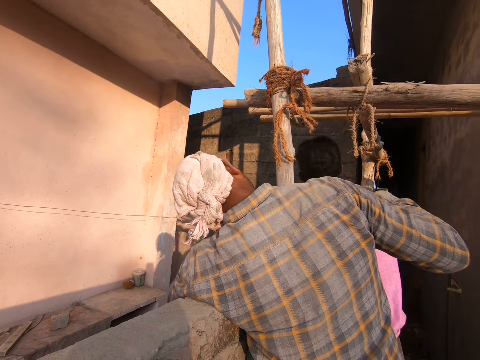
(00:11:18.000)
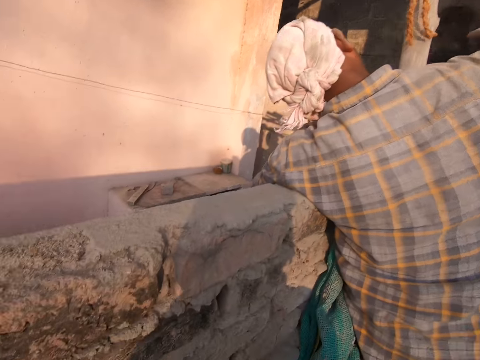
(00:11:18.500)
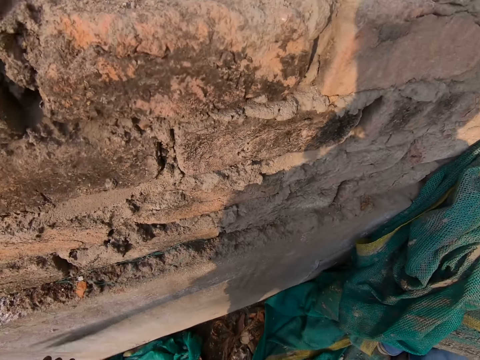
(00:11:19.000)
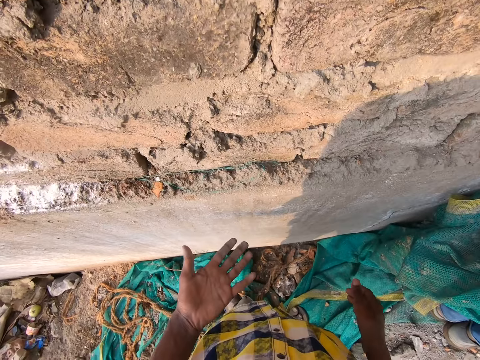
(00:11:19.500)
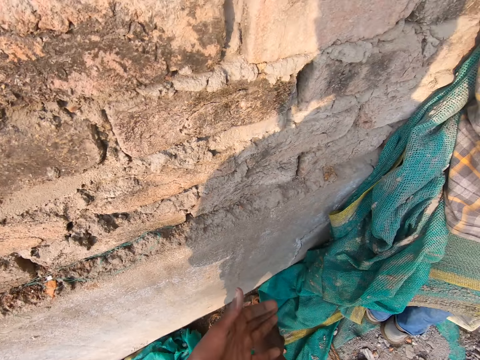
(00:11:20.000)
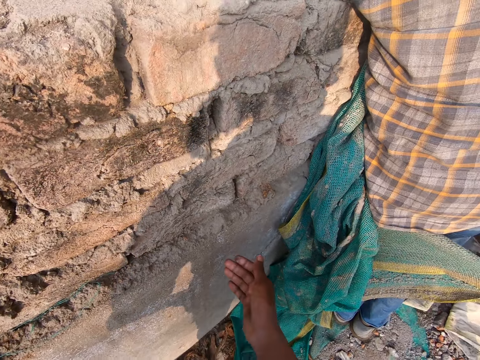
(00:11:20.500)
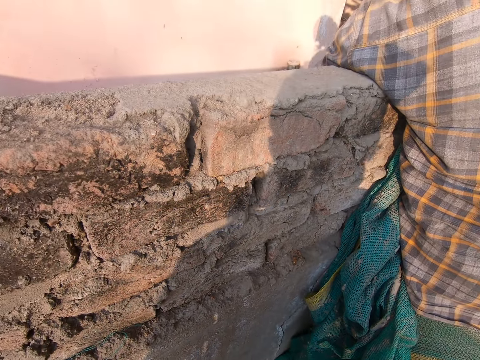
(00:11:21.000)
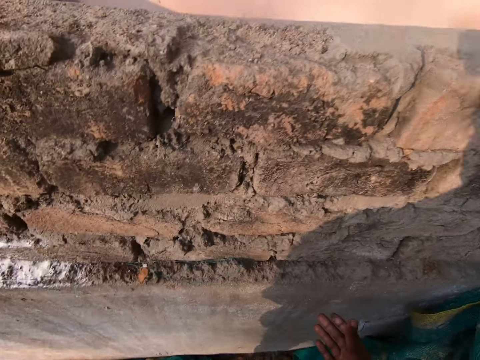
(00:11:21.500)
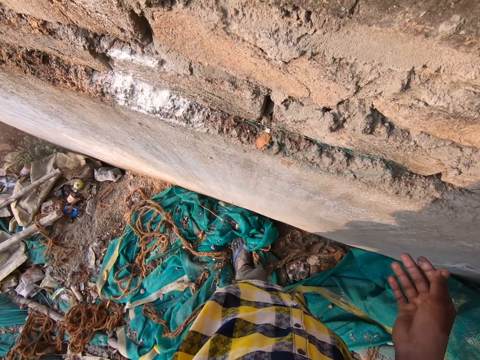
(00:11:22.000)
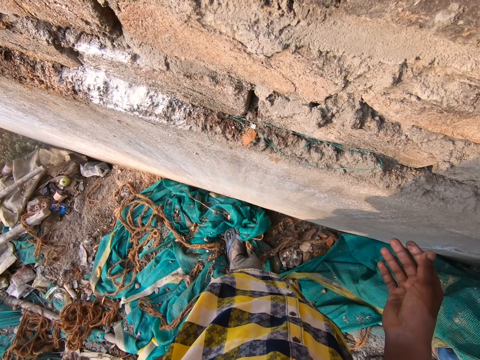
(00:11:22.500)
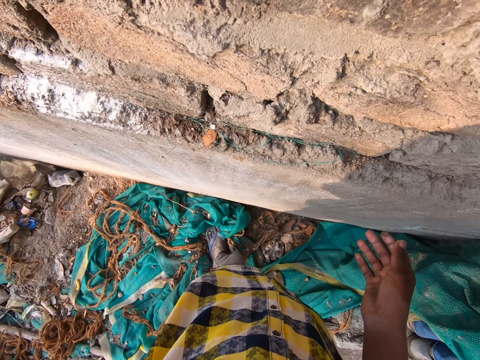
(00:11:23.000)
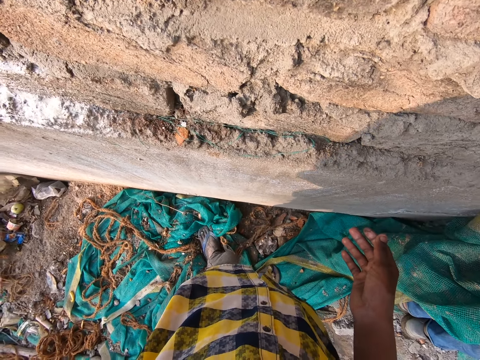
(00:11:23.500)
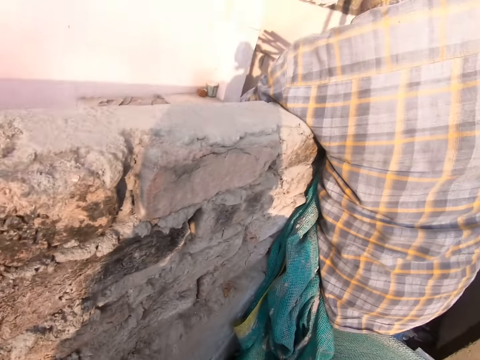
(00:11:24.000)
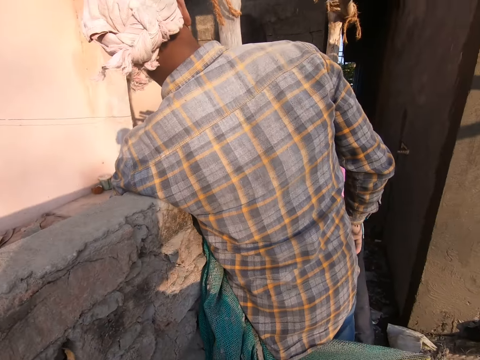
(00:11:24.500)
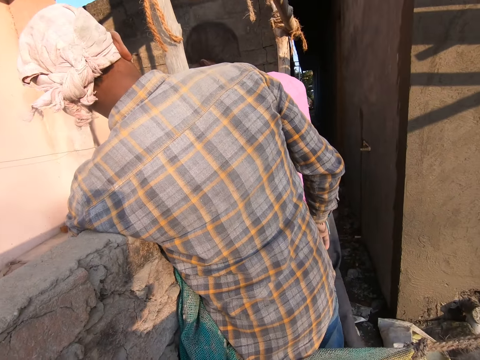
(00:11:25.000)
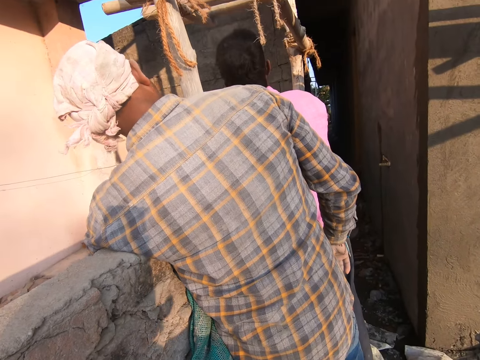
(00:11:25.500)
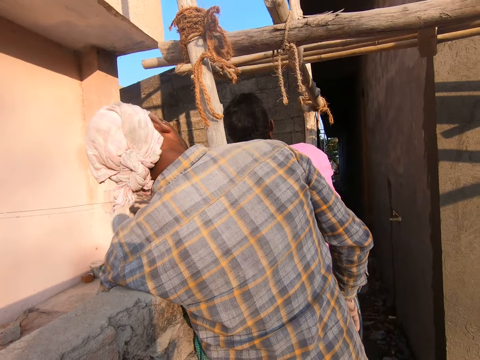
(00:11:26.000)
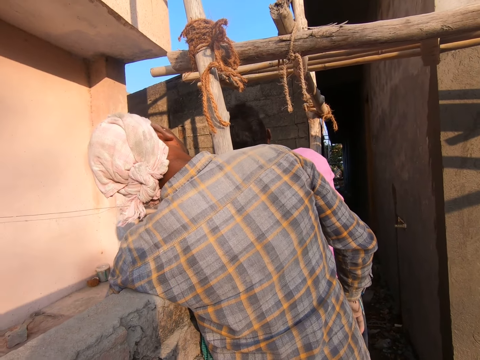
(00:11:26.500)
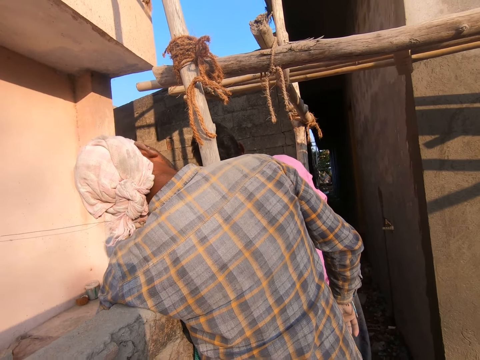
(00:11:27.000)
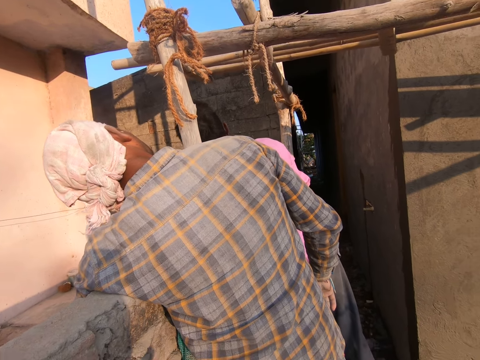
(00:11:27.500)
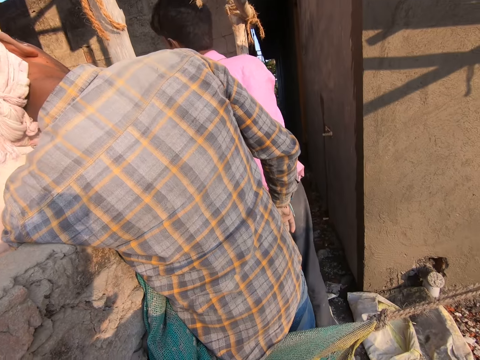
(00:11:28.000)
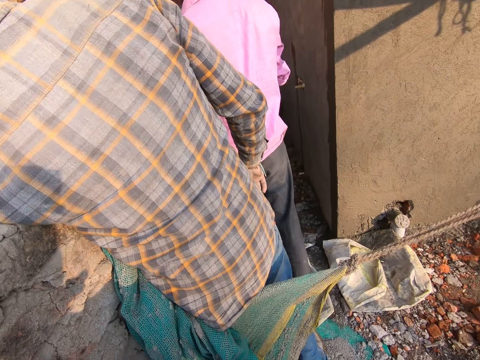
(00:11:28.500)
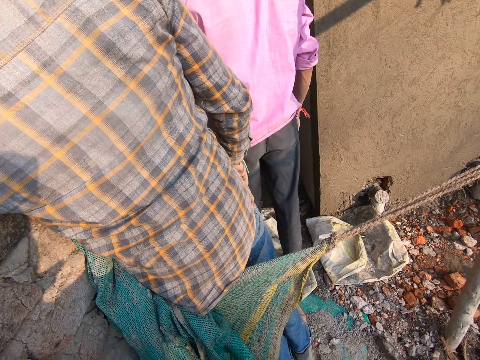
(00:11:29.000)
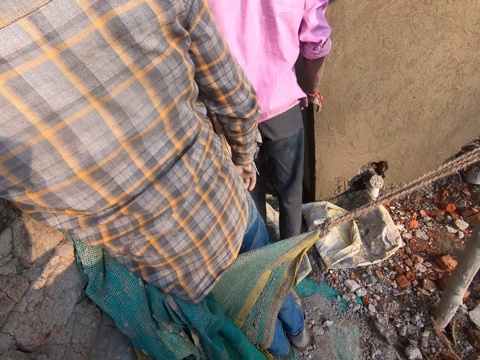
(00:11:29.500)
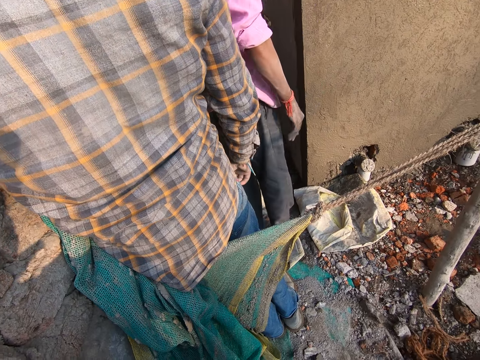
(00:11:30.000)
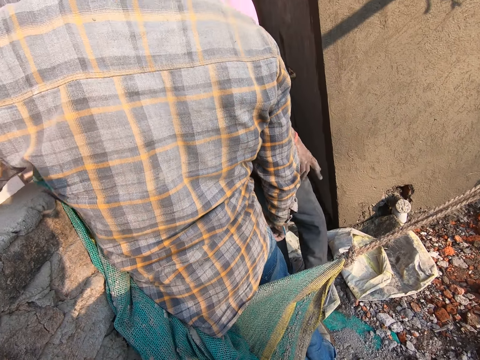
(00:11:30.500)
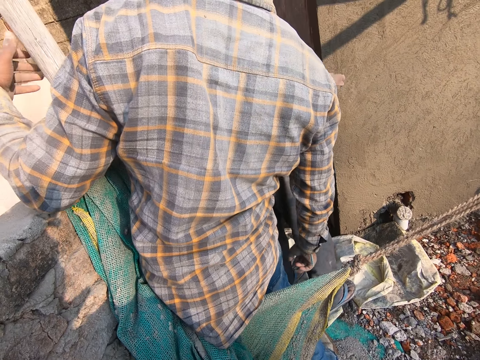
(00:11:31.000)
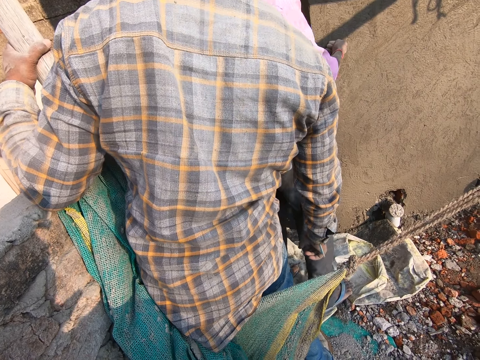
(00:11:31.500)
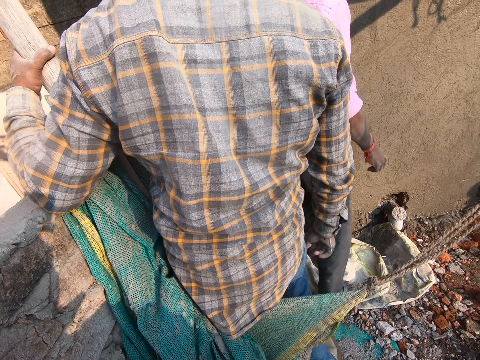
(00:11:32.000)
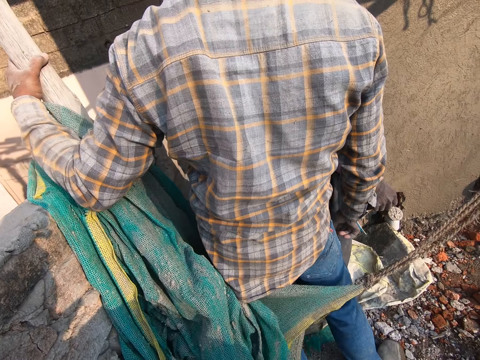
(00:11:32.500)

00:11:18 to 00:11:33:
The camera wearer claps his hands. He rubs the hands together. He looks around the site.

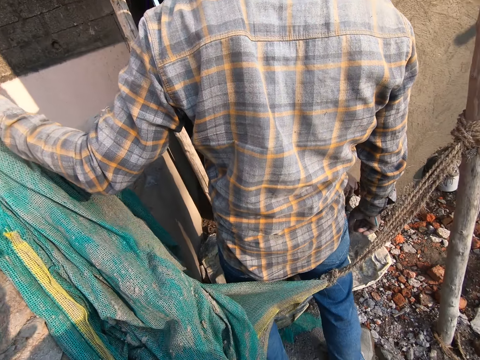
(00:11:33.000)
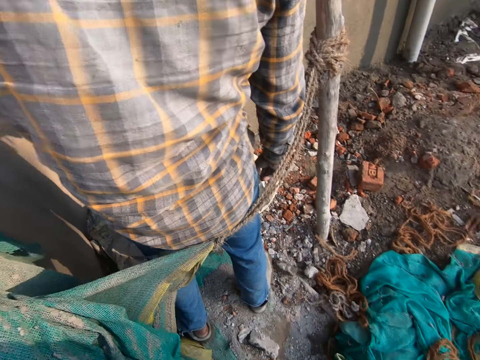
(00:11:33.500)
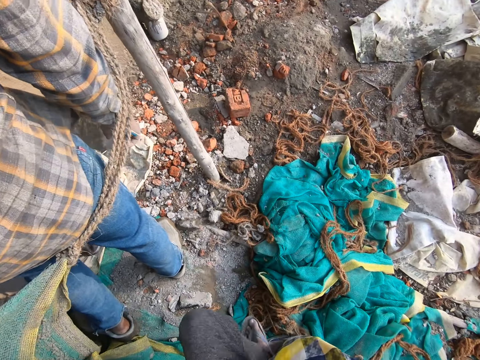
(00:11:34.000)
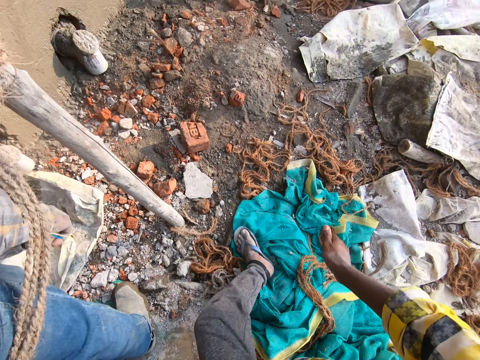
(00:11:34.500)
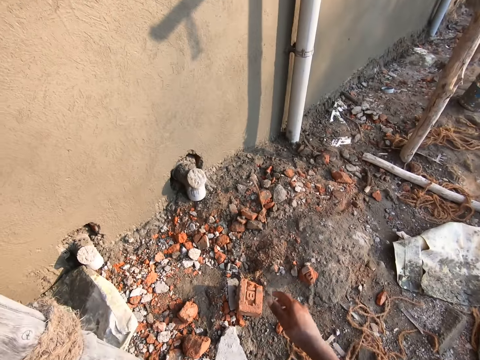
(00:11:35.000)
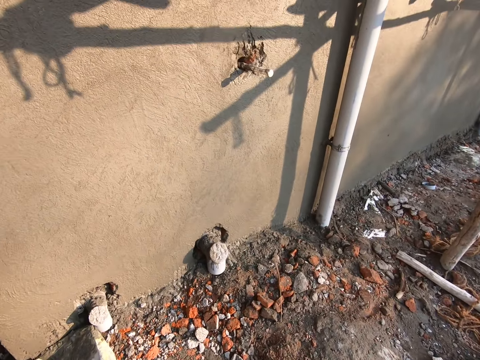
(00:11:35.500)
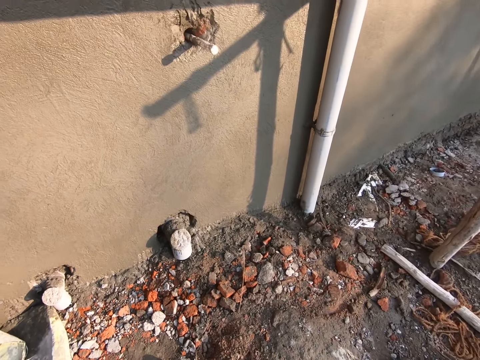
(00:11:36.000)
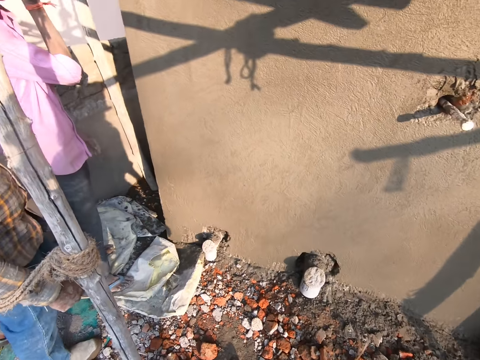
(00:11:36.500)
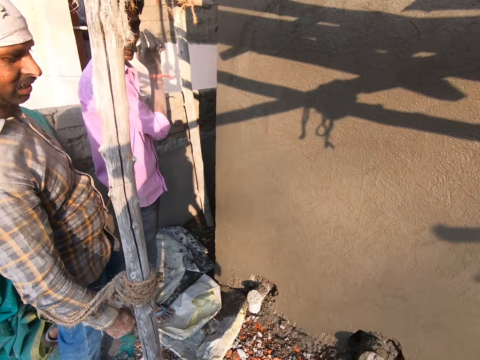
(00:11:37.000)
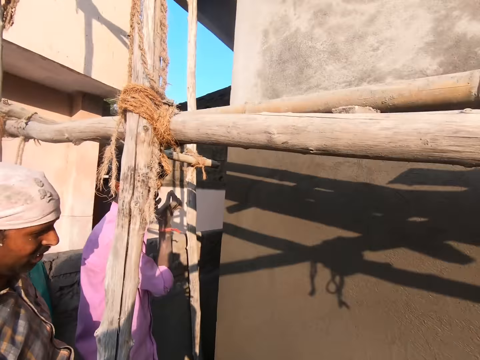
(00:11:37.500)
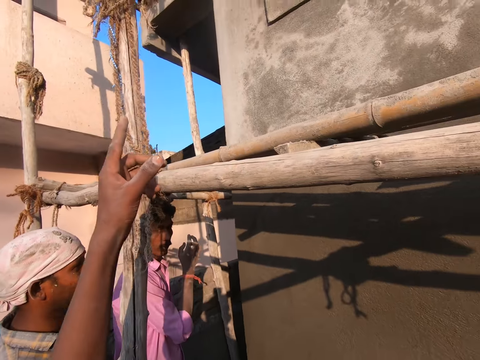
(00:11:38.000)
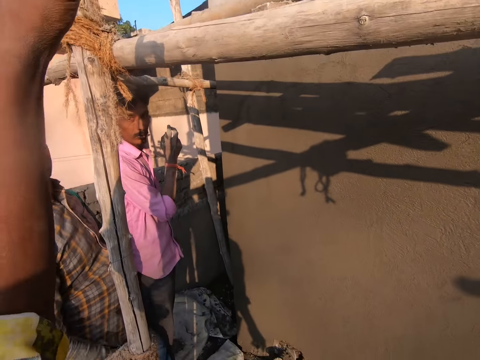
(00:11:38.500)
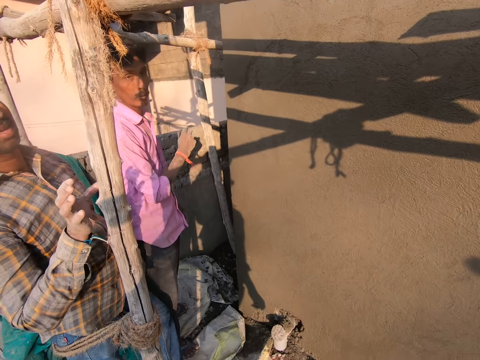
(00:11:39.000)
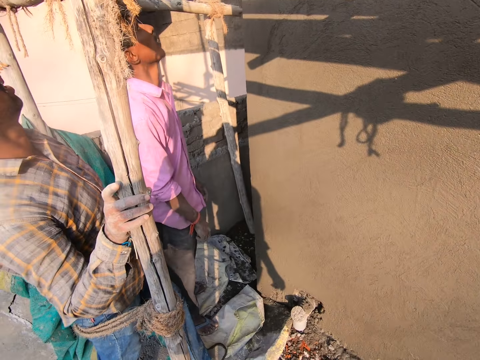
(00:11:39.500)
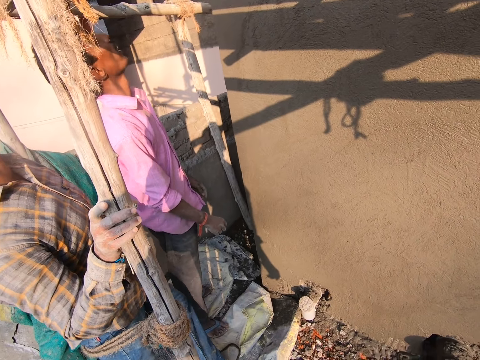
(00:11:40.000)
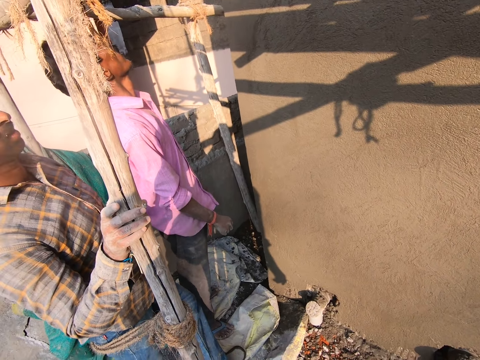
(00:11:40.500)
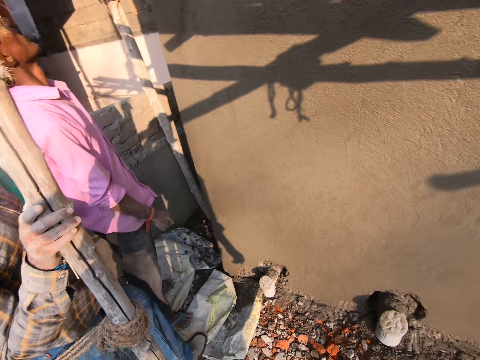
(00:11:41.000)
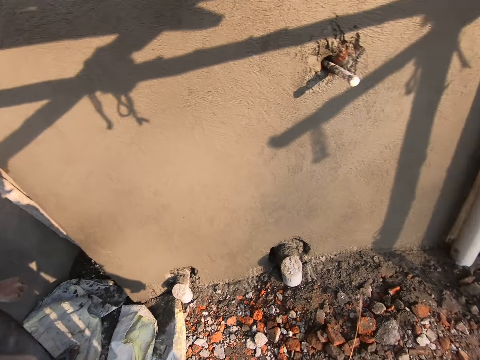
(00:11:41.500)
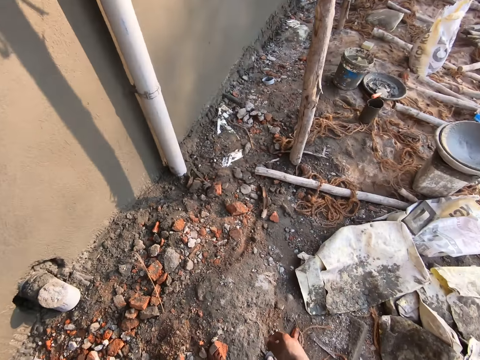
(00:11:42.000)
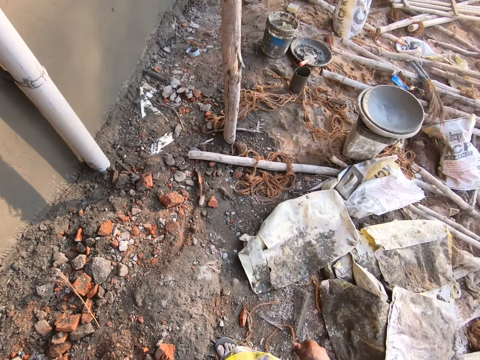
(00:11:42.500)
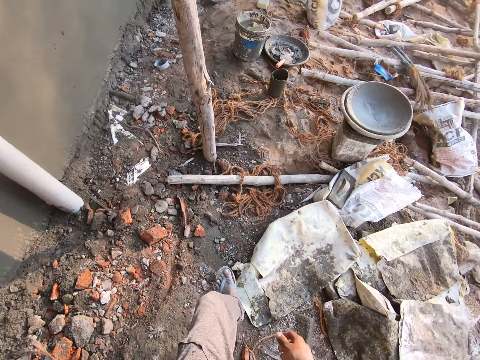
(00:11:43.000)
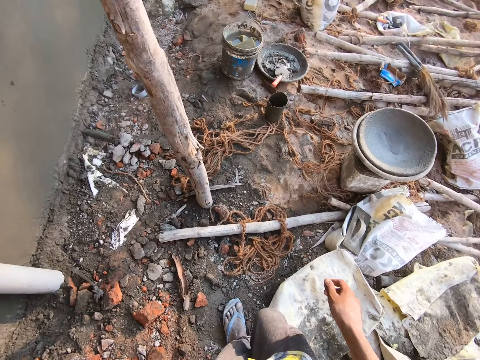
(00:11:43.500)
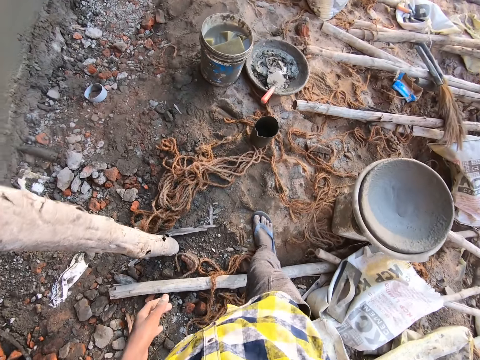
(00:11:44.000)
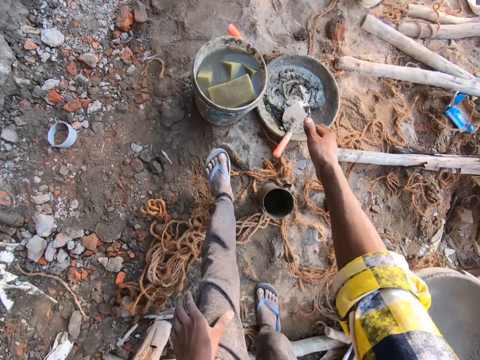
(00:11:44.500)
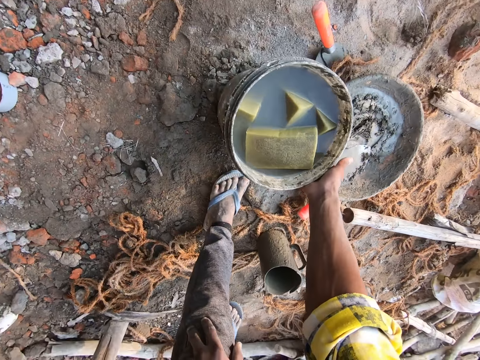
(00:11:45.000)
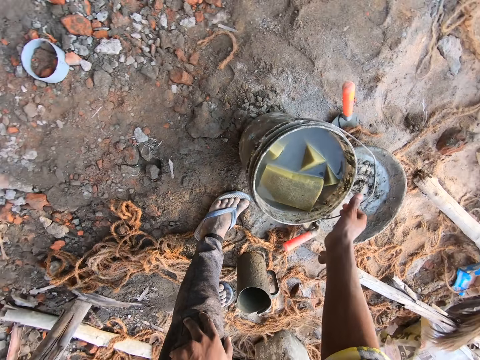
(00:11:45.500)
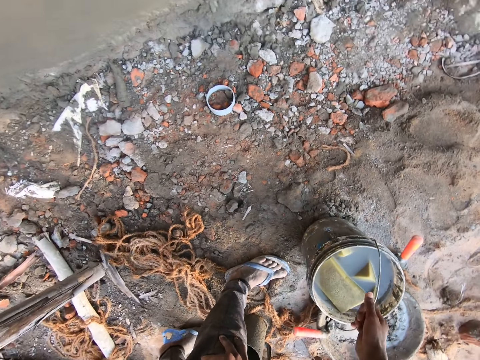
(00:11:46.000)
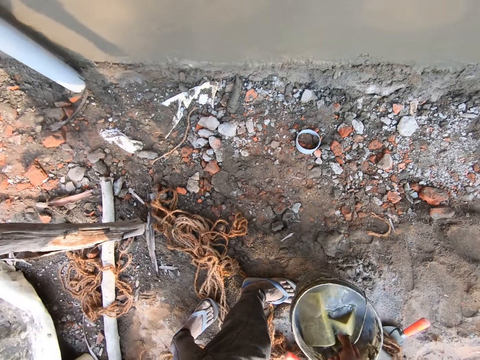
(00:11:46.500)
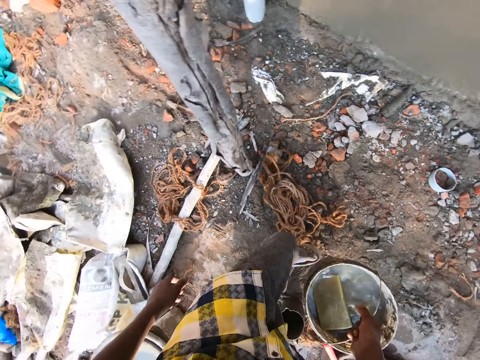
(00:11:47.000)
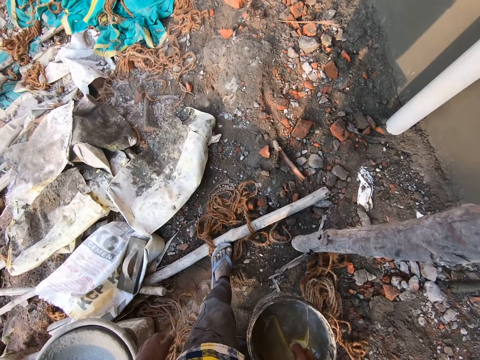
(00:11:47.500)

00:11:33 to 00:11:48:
The camera wearer walks around the site. He interacts with a man. He talks to the man. The man places his right hand on a bamboo stick. The camera wearer walks around the site. He picks a bucket from the ground with his right hand.
